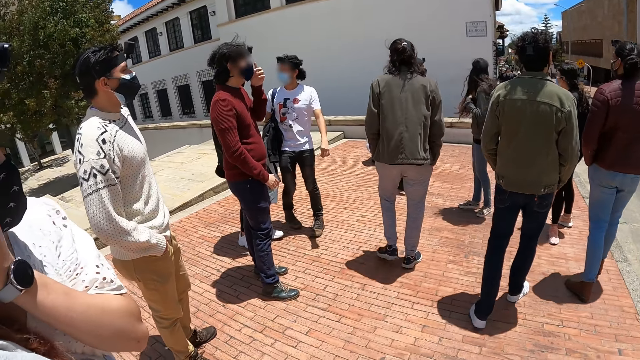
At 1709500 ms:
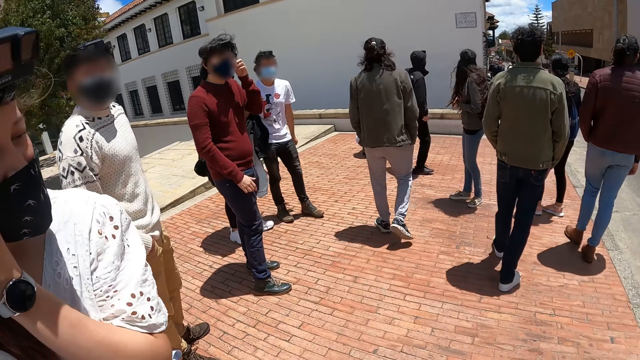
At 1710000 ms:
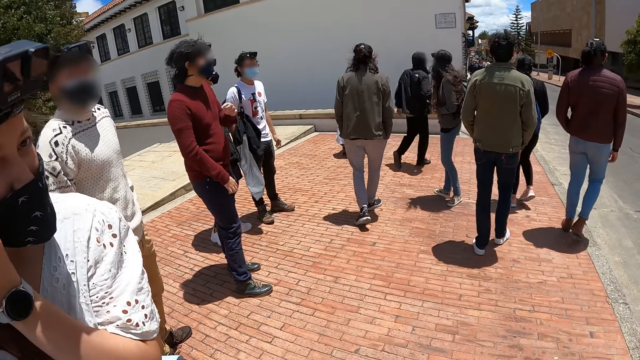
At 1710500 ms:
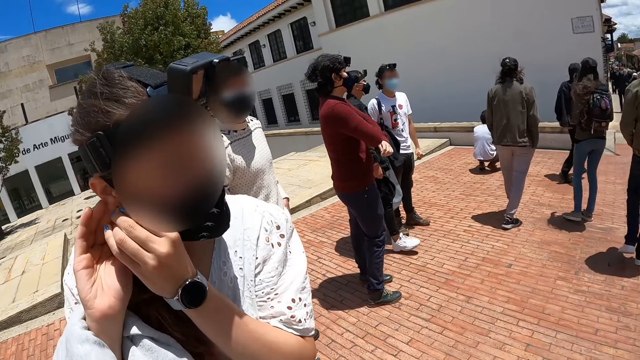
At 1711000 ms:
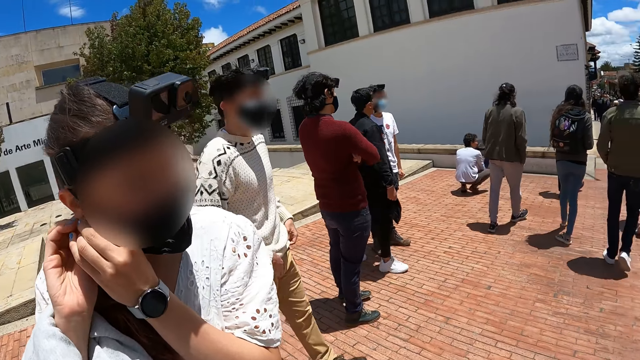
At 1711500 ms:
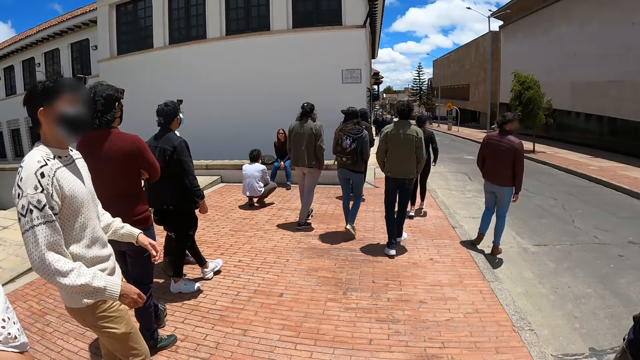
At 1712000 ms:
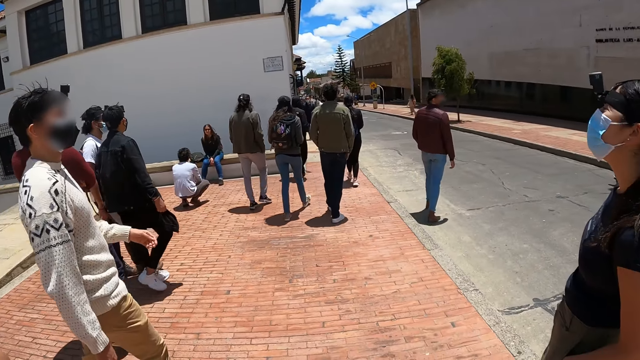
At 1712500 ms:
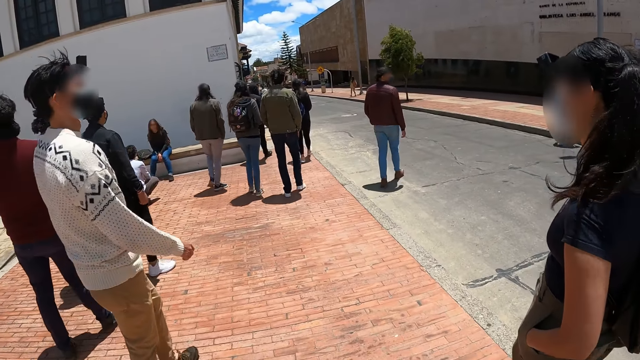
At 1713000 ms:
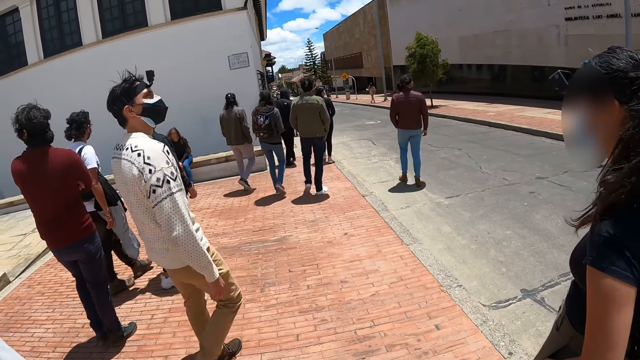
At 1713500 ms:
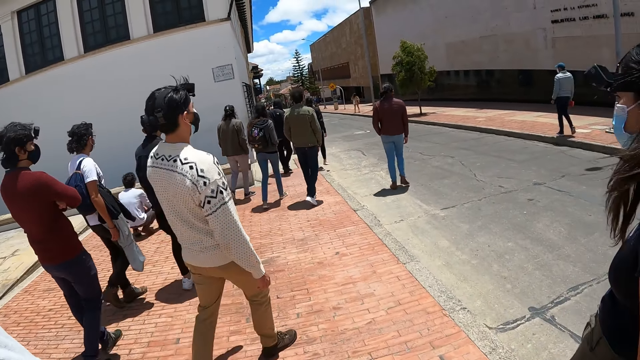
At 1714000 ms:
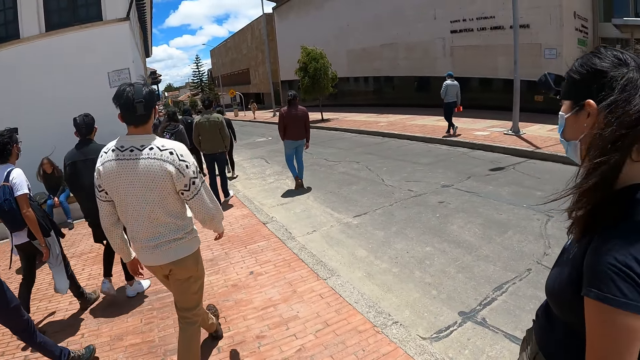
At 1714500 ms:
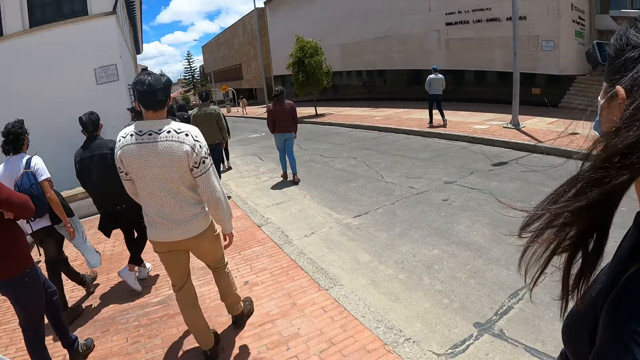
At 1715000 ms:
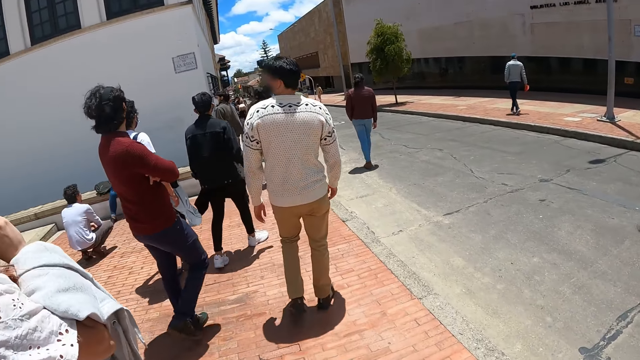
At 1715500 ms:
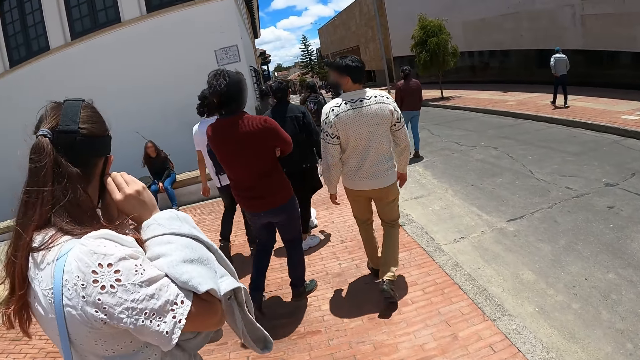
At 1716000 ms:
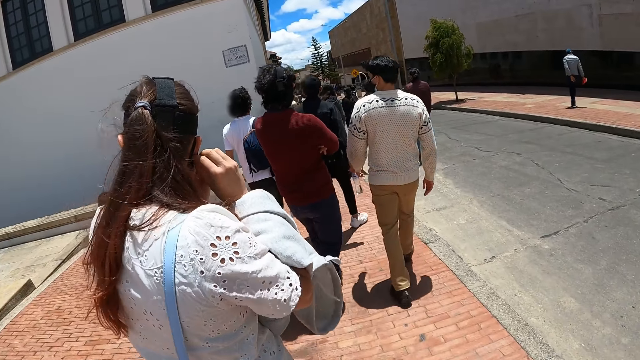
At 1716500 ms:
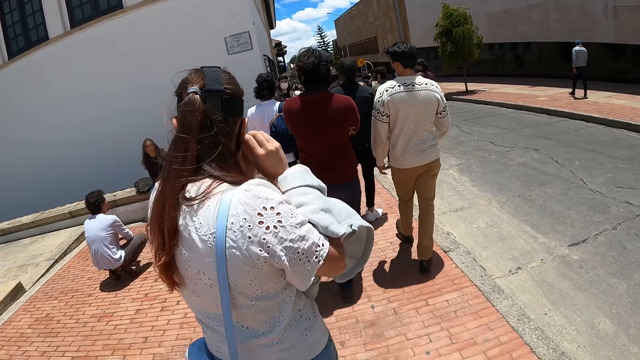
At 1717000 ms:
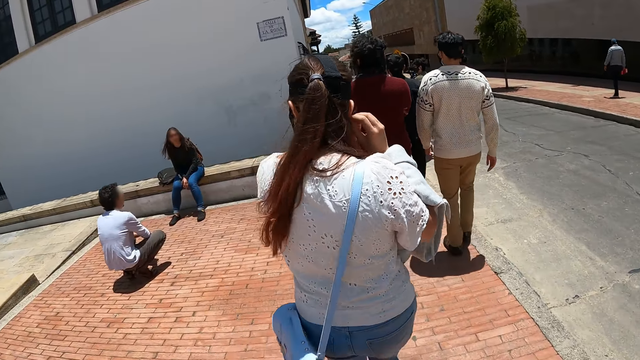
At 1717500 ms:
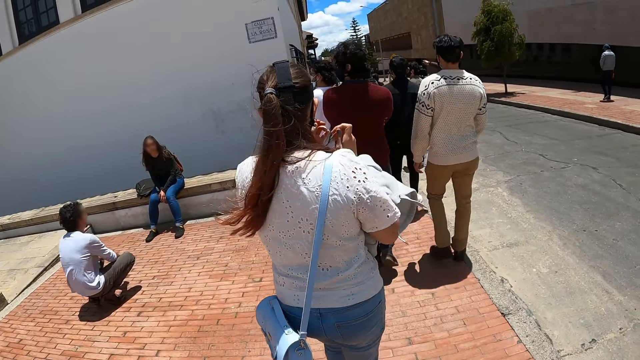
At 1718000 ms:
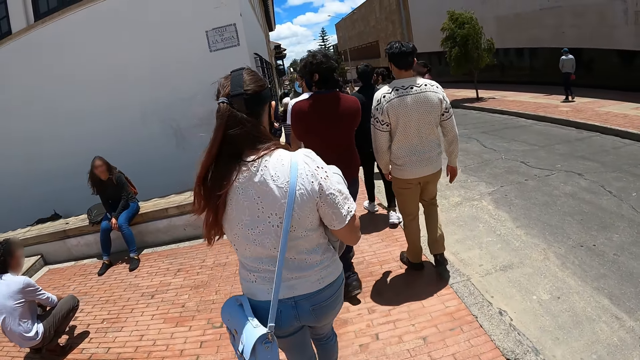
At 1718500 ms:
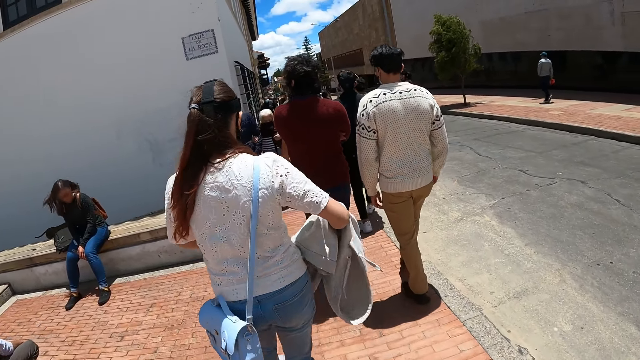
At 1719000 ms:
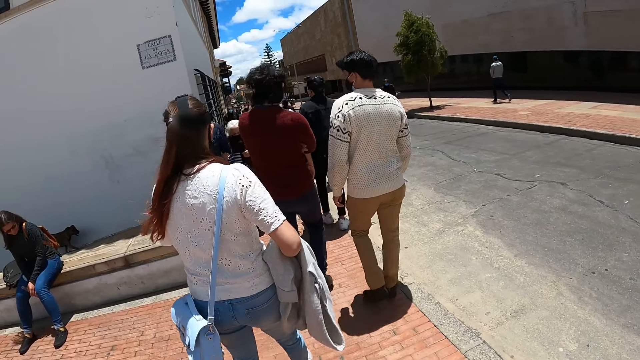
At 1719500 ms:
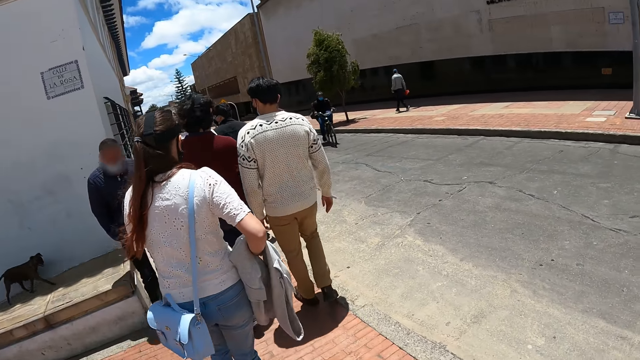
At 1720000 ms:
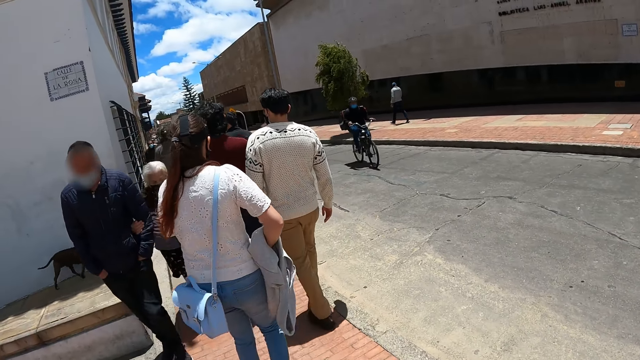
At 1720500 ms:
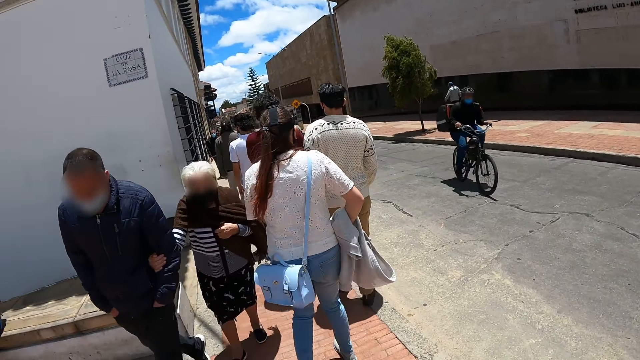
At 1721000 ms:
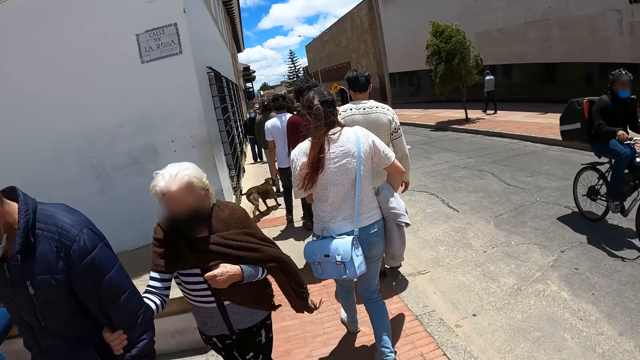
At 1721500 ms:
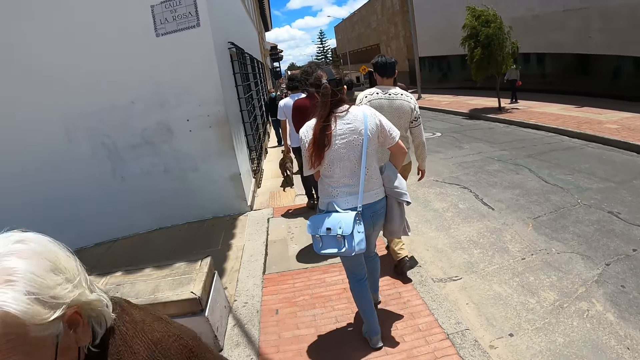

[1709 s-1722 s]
A woman walks along the road. The camera wearer walks along the road.

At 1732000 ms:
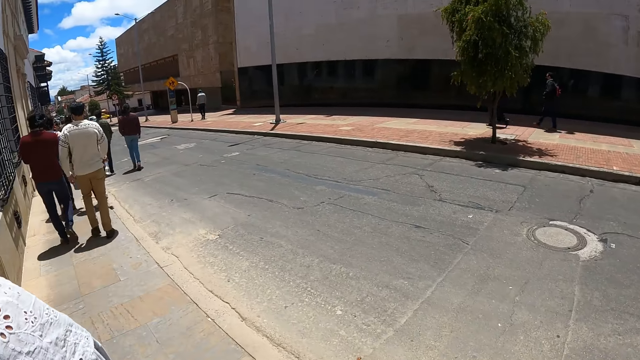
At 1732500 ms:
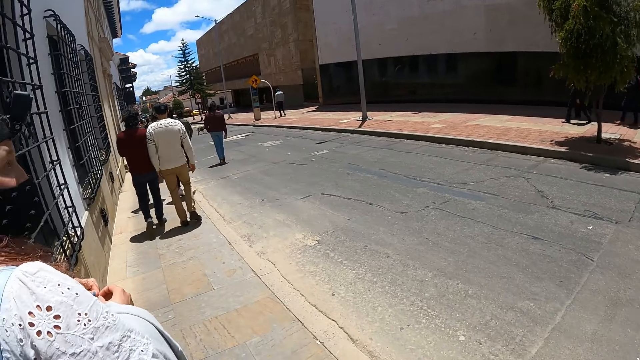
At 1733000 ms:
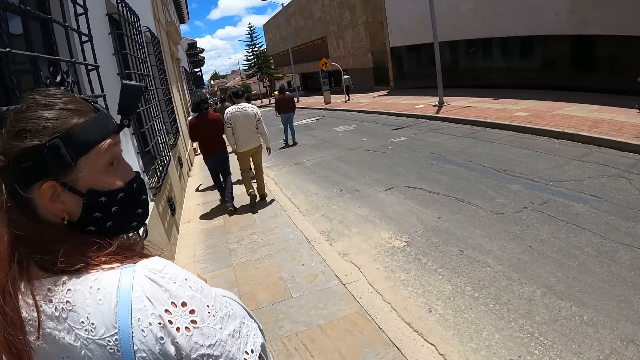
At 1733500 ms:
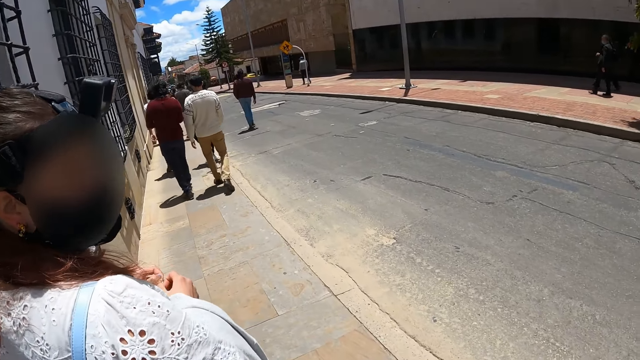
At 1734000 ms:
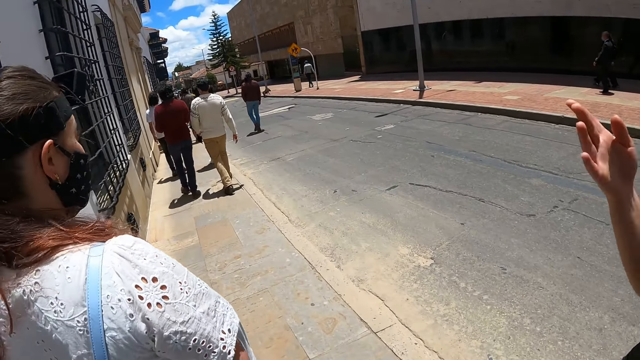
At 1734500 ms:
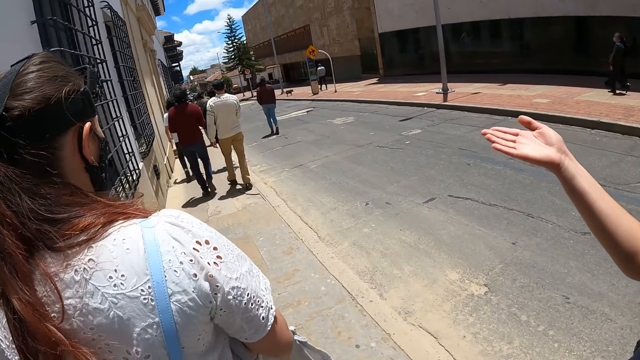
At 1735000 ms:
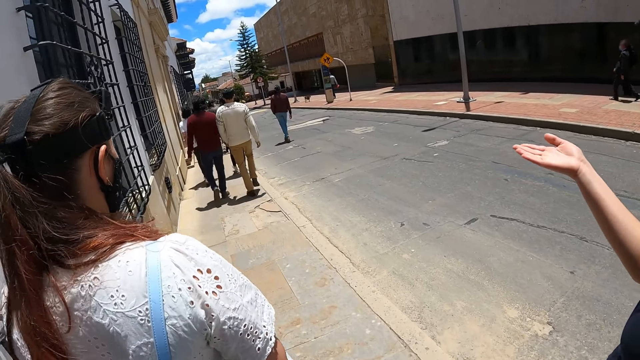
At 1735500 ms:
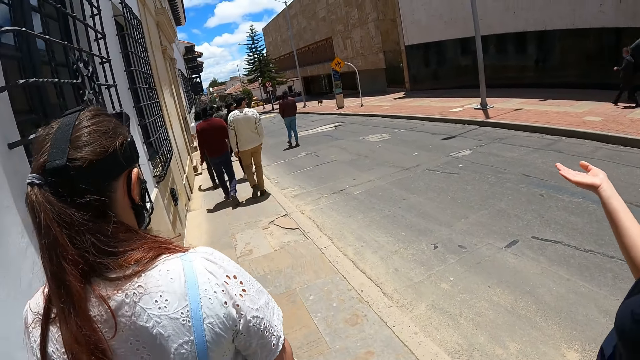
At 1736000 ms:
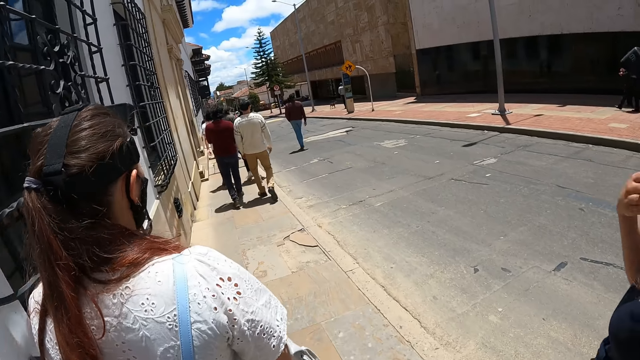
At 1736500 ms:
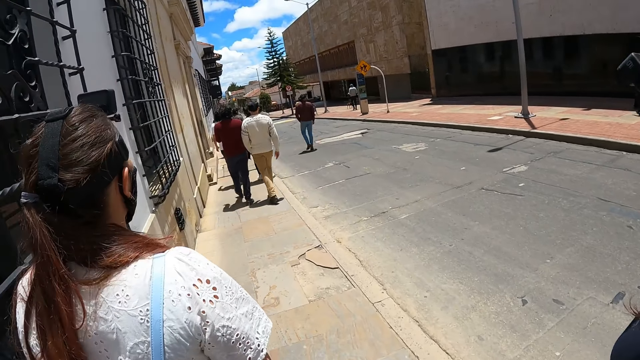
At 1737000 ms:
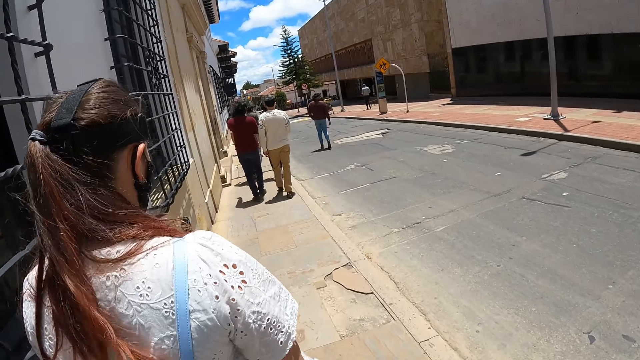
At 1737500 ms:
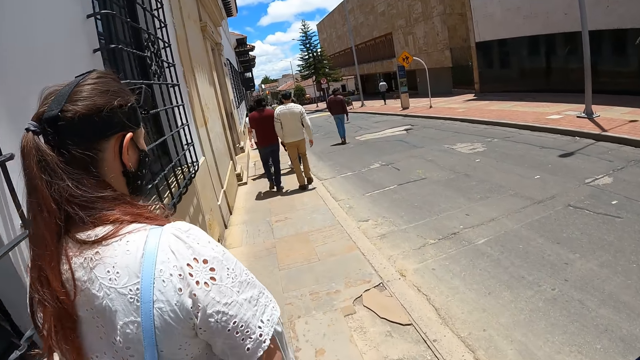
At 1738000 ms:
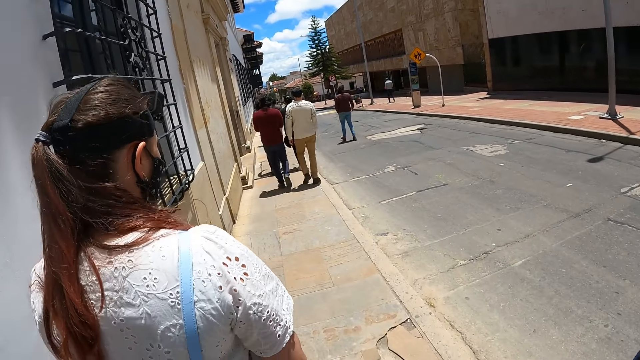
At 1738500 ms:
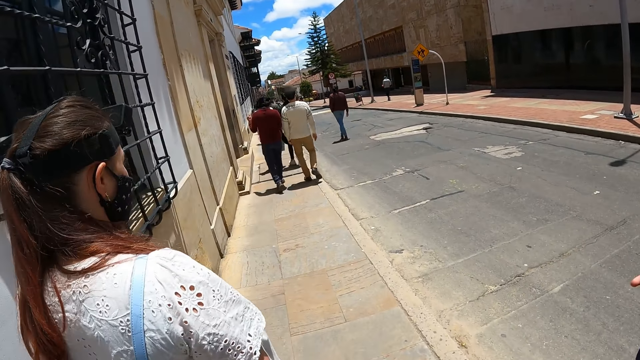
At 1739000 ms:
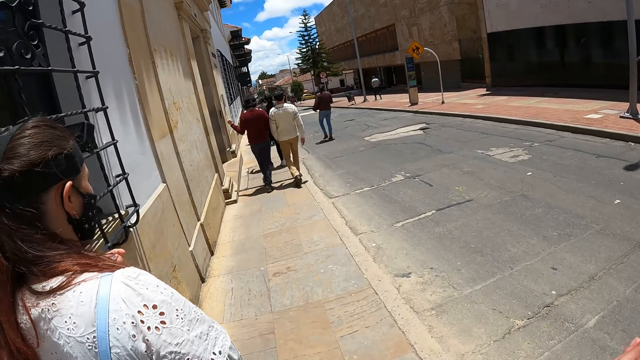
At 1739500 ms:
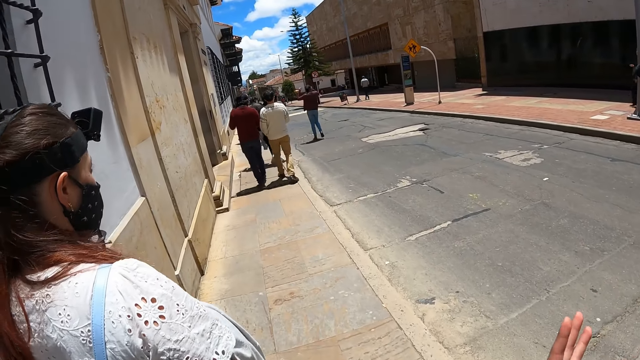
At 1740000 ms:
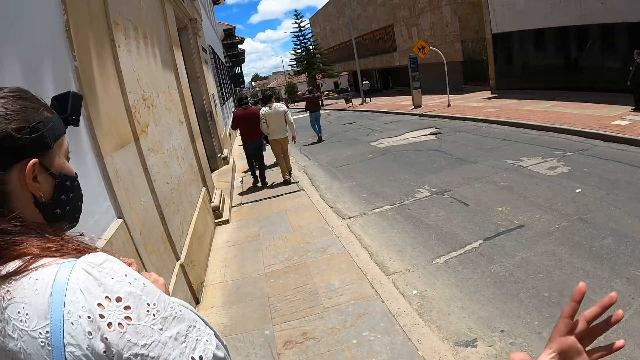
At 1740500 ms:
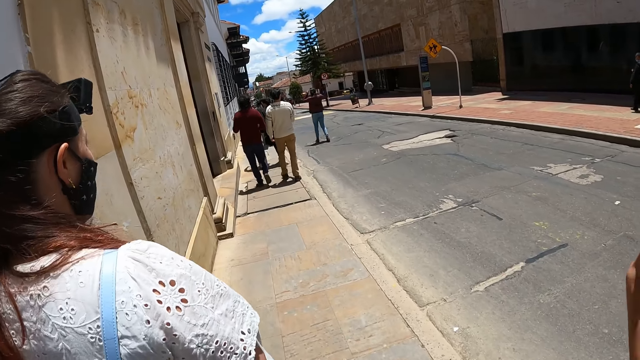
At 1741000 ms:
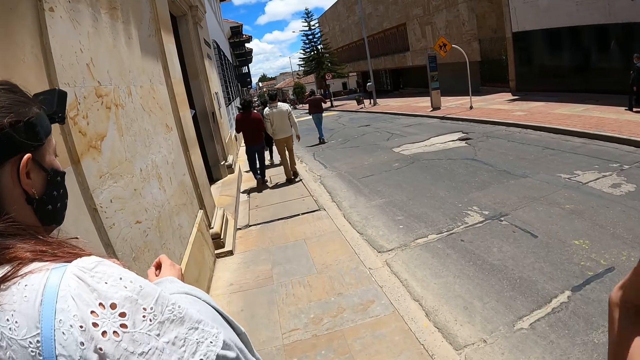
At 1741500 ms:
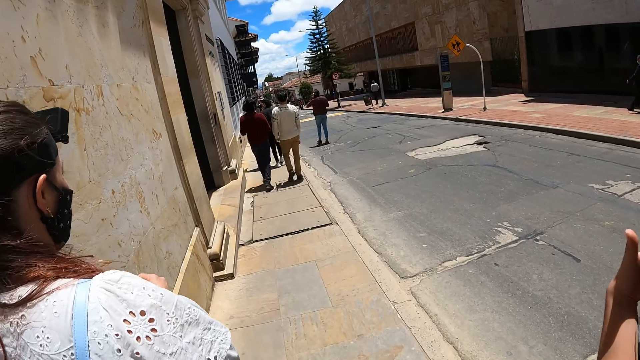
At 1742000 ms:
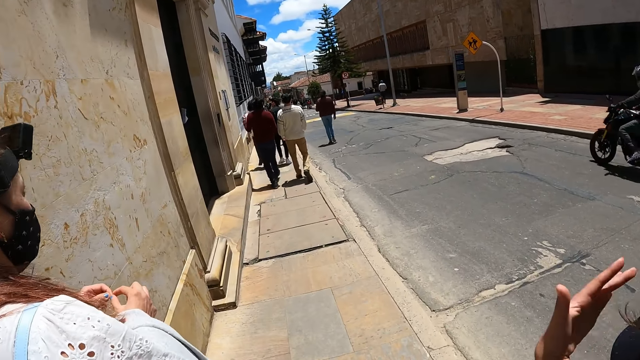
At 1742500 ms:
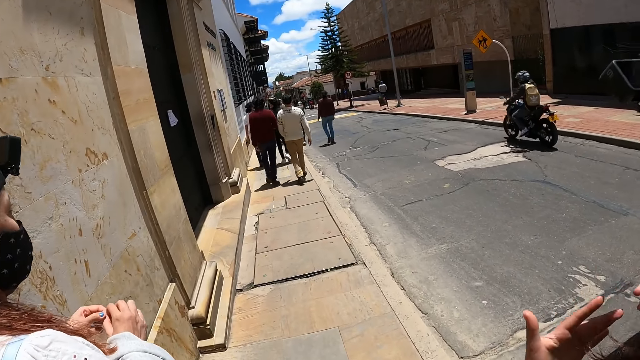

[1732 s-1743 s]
A woman stares at another woman. The other woman points to the front. The other woman gestures to the first woman.
